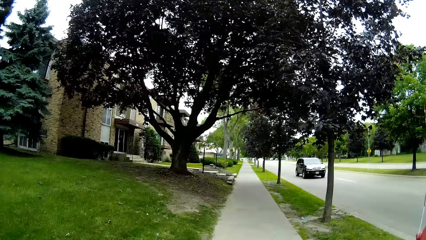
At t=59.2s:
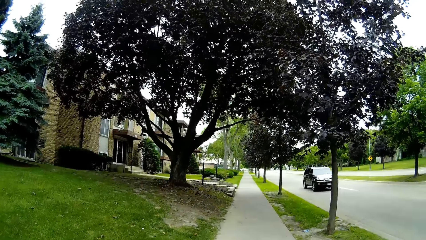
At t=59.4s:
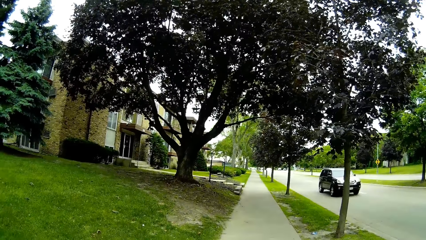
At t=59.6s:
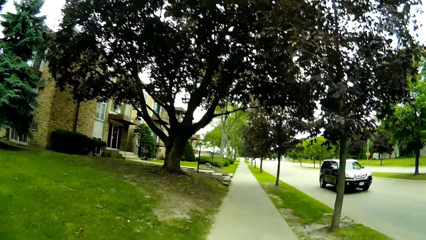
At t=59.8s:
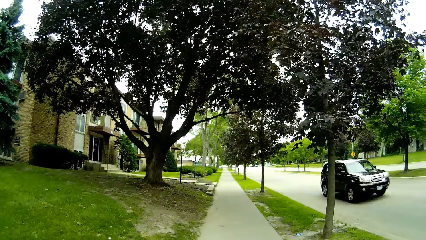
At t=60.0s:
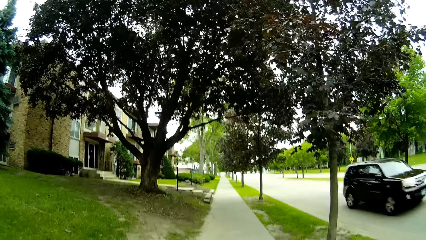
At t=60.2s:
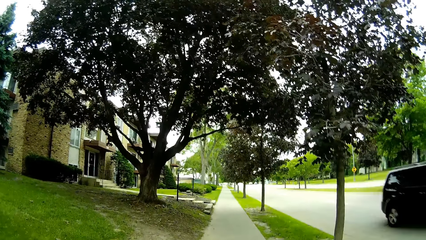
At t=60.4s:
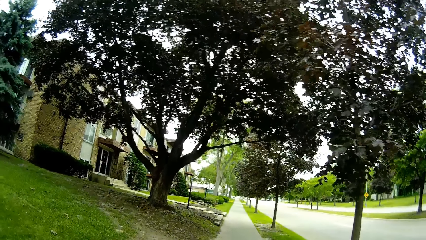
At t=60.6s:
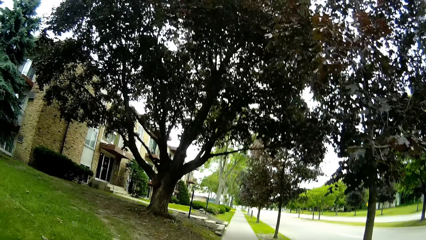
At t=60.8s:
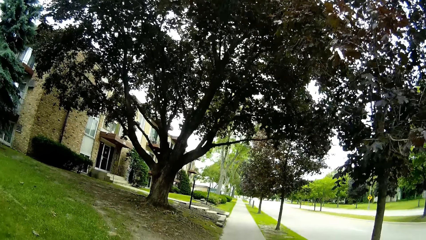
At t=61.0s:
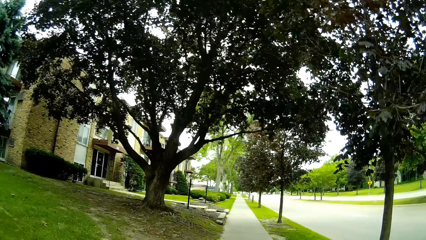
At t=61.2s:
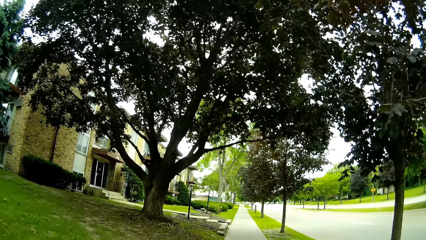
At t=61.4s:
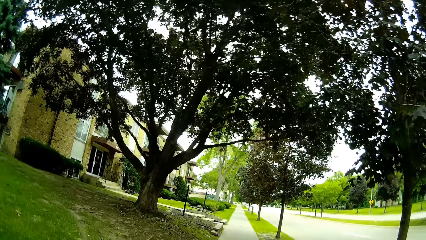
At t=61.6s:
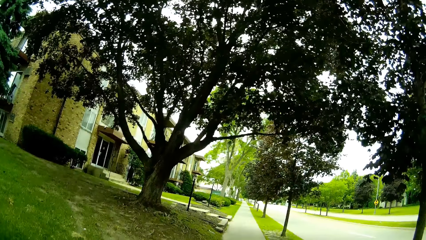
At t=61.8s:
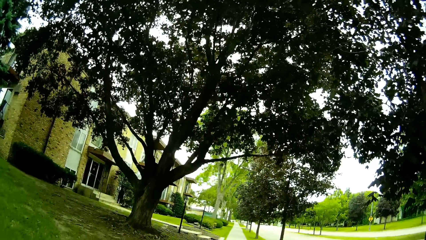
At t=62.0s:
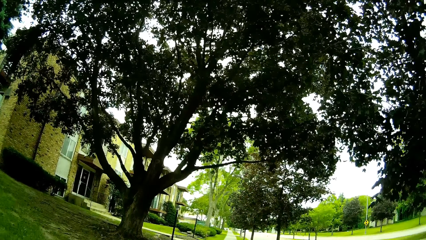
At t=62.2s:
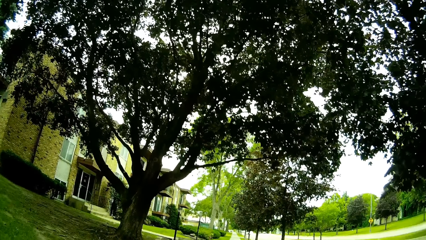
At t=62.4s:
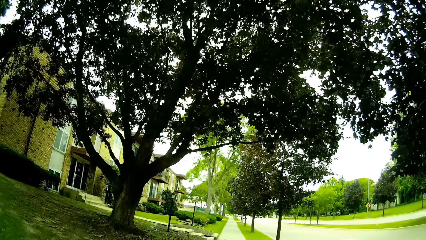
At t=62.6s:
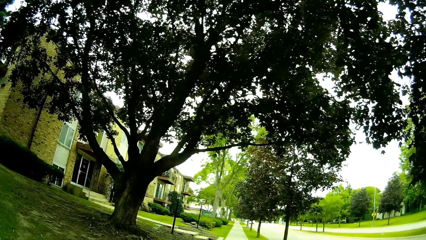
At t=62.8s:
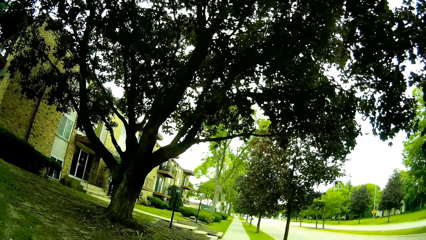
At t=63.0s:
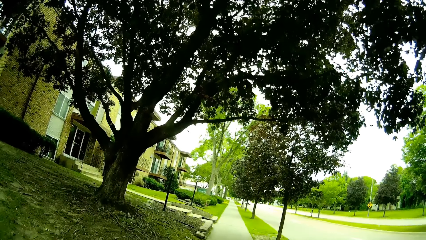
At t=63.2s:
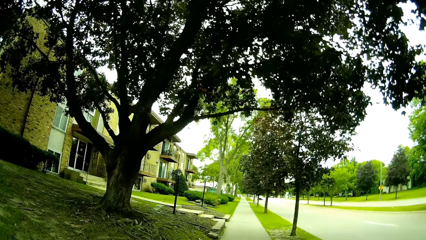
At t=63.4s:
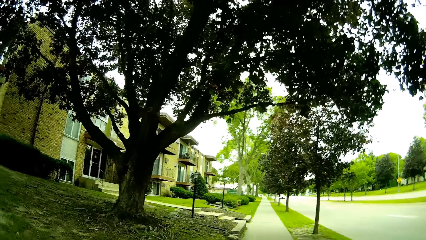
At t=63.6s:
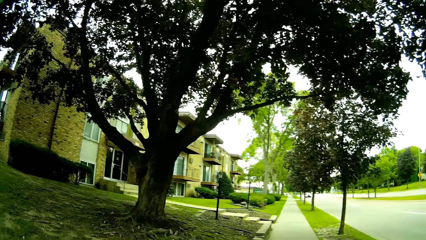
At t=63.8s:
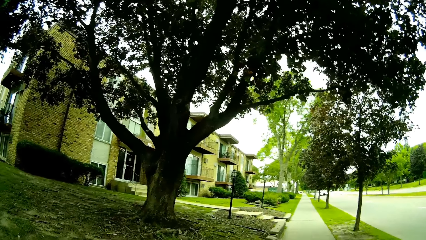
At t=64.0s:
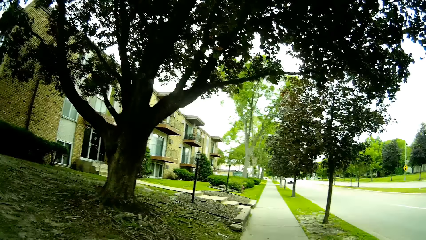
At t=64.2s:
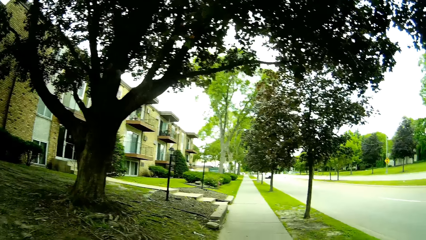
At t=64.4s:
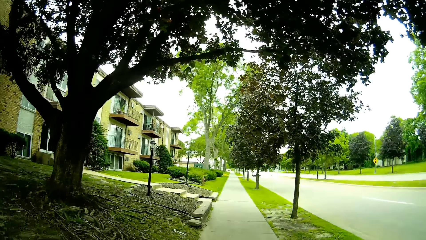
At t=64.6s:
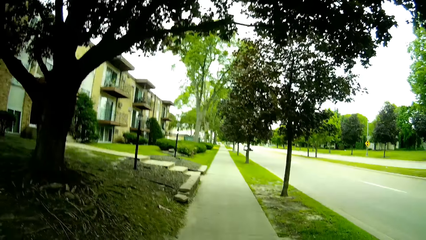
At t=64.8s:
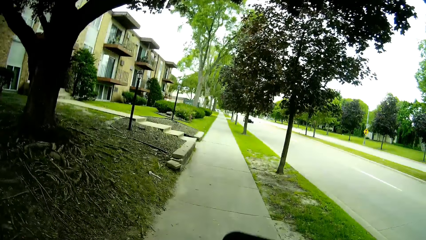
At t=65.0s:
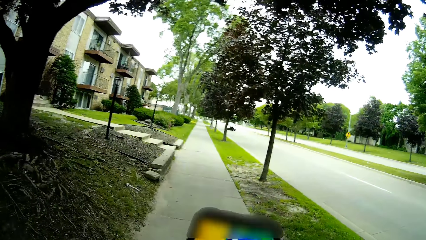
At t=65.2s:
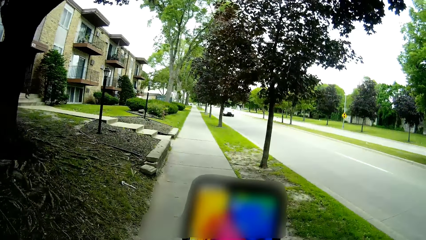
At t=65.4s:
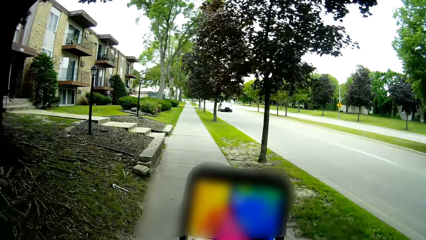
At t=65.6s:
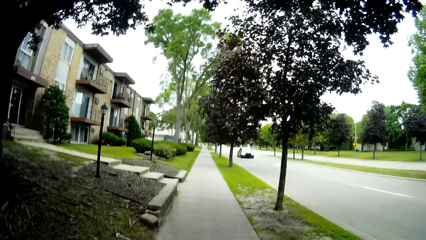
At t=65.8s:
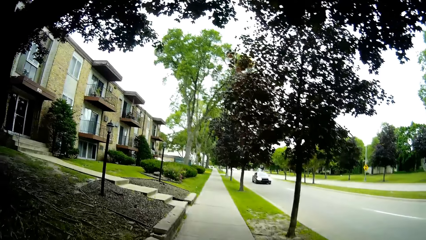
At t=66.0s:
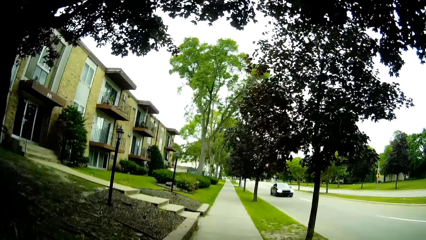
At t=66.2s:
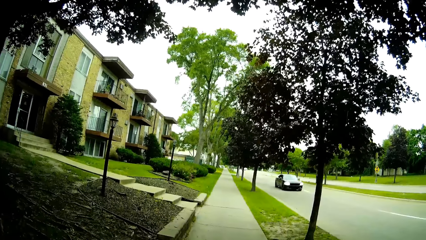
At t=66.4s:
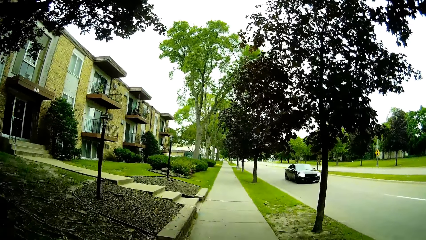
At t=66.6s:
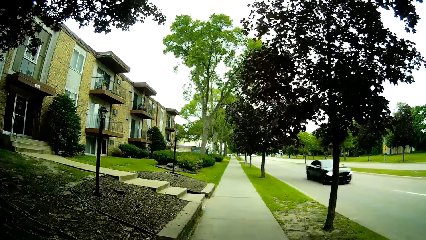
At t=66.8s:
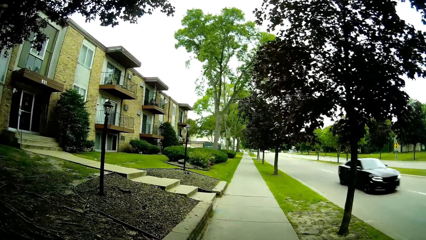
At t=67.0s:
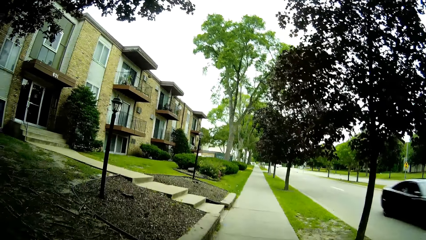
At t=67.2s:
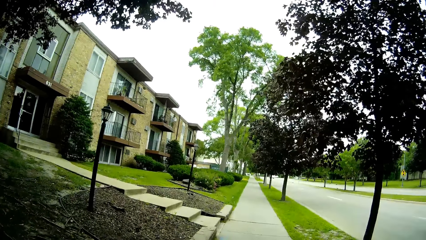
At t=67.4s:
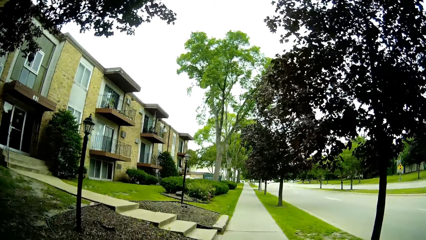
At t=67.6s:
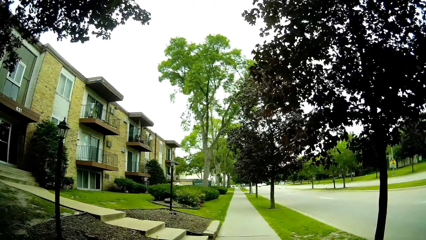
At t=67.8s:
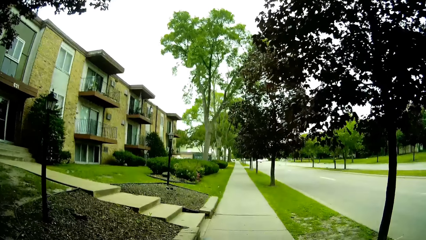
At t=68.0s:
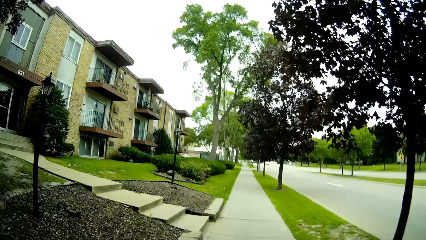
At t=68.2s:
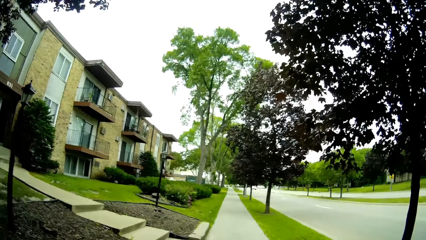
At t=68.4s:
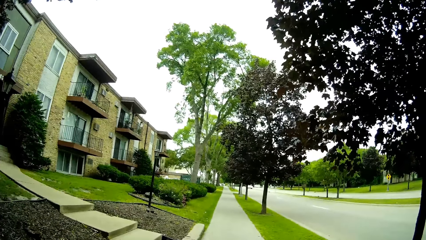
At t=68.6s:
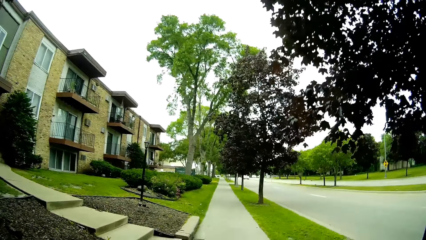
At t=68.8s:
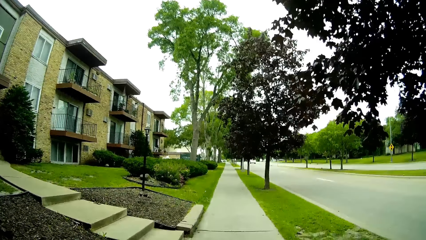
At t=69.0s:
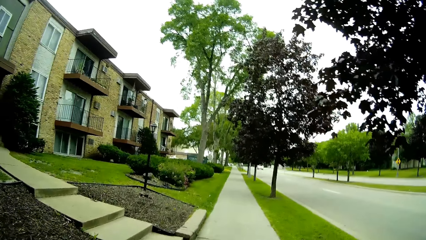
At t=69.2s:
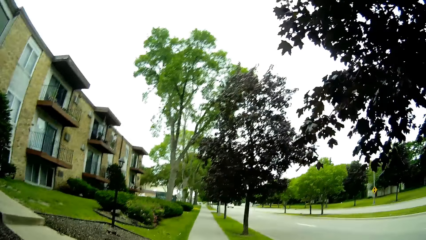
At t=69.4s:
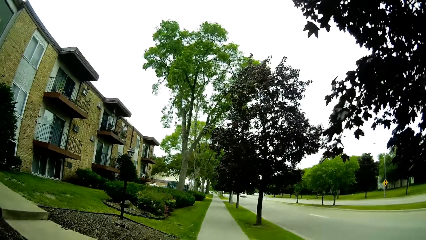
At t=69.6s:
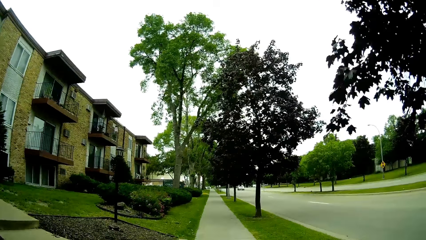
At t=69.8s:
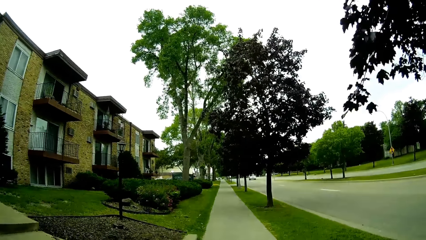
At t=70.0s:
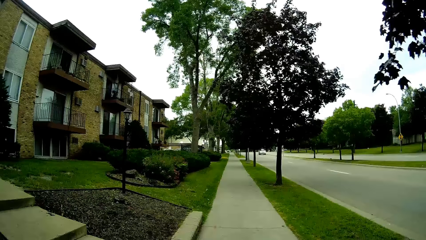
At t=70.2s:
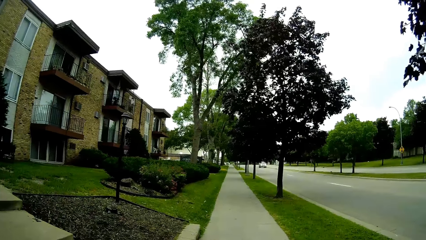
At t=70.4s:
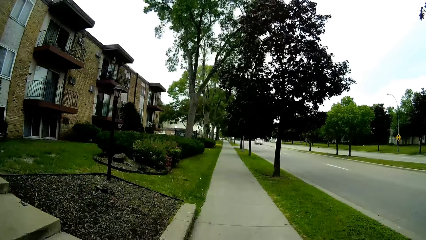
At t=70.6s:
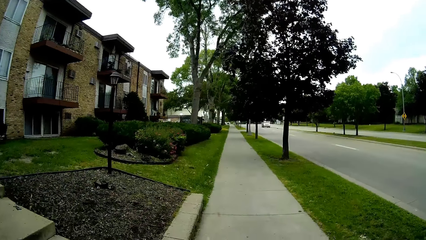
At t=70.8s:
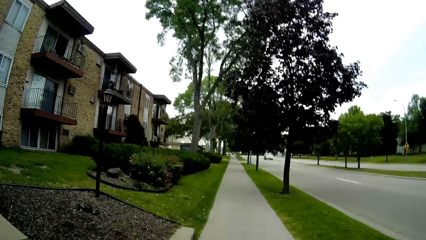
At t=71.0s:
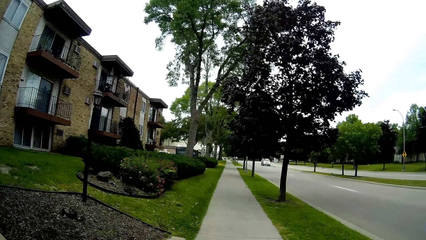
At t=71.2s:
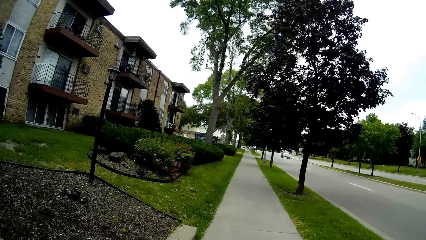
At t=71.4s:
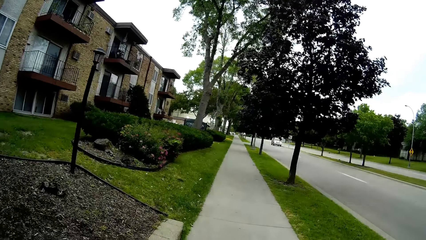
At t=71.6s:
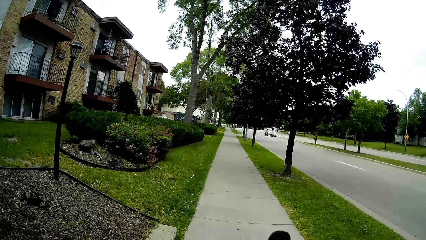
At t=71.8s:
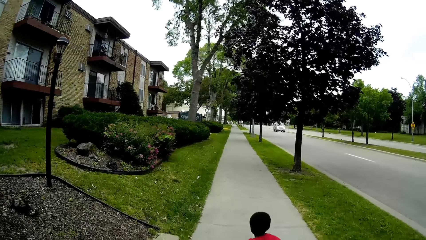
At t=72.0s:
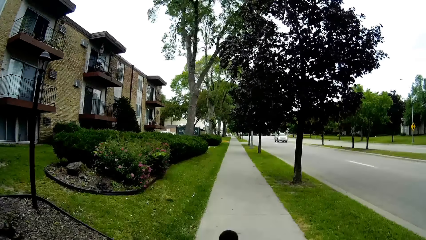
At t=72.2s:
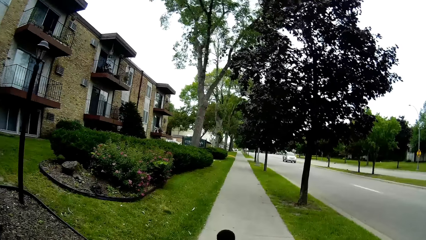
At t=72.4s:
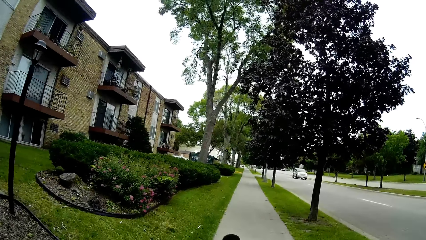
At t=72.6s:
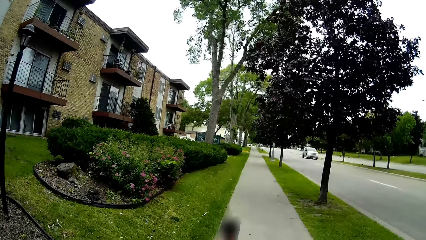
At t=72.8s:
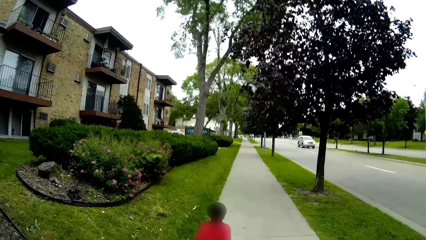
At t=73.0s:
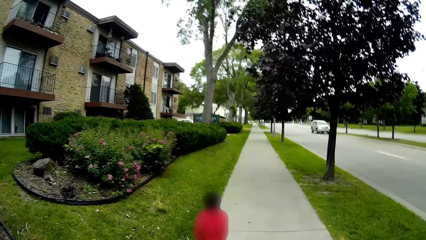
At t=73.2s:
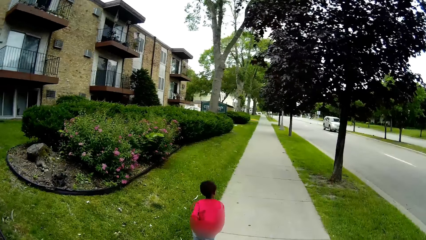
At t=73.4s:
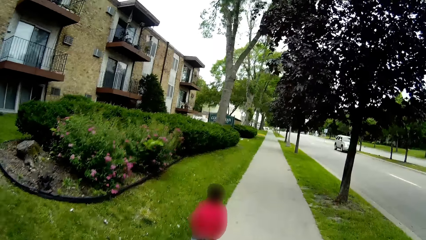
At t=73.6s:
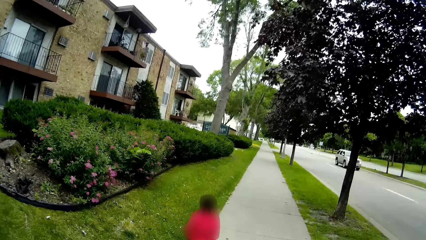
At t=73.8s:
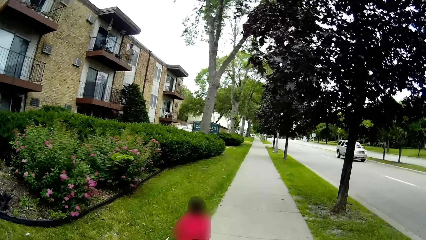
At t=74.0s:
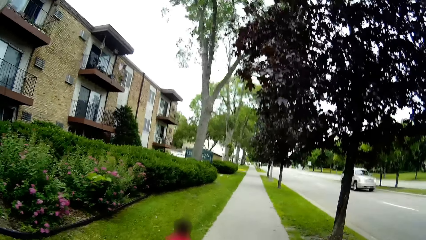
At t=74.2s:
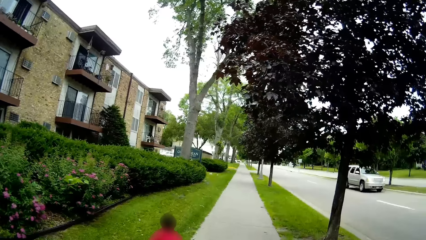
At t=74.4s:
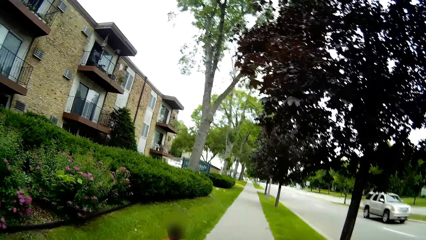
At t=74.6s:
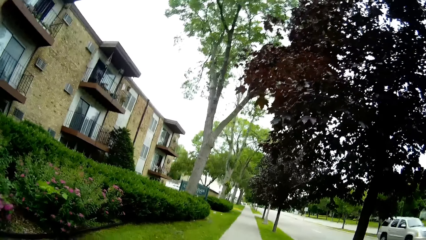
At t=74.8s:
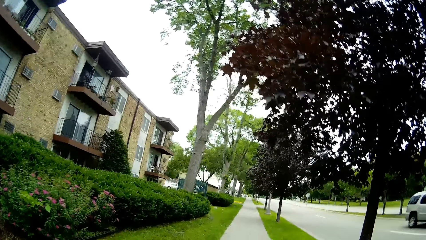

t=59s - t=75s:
A black SUV drives by the camera wearer. The camera wearer raises a phone with his right hand. He operates the phone along the pavement. A black car drives by the camera wearer. The boy runs ahead of the camera wearer along the pavement. The camera wearer talks to the boy.
